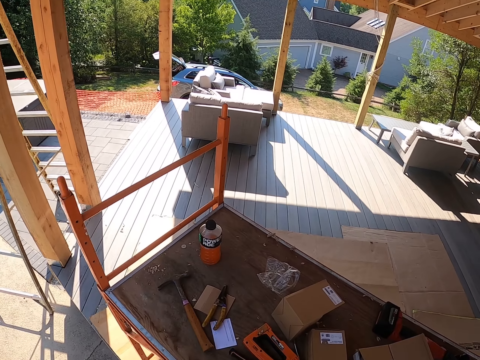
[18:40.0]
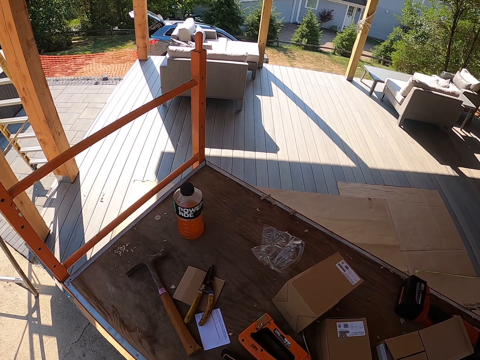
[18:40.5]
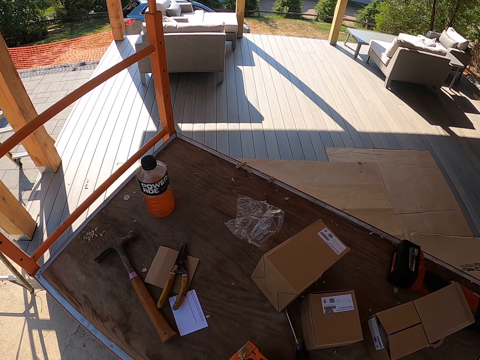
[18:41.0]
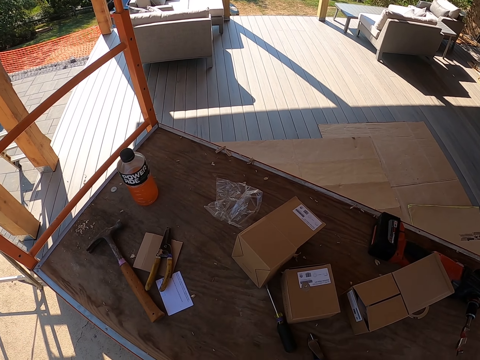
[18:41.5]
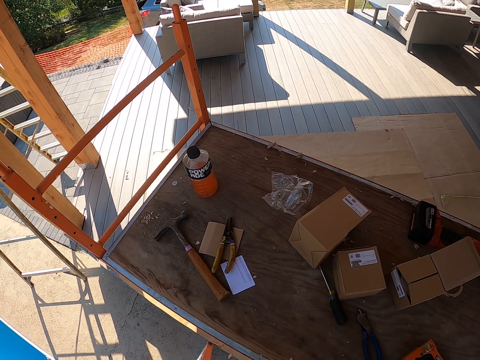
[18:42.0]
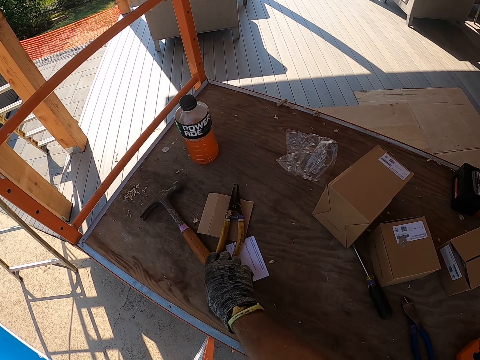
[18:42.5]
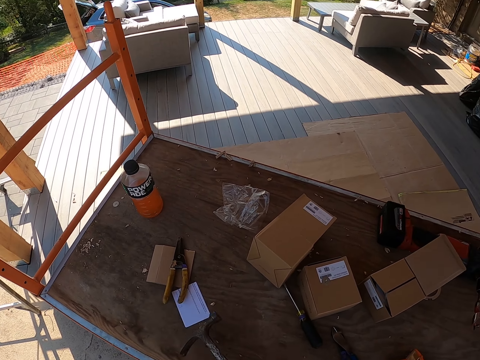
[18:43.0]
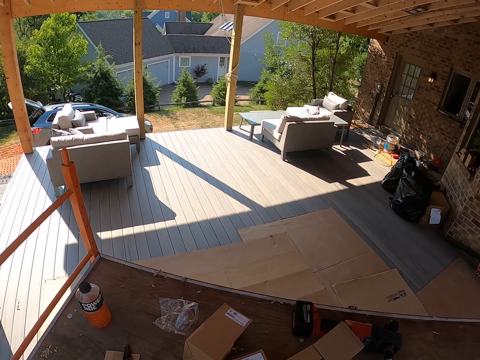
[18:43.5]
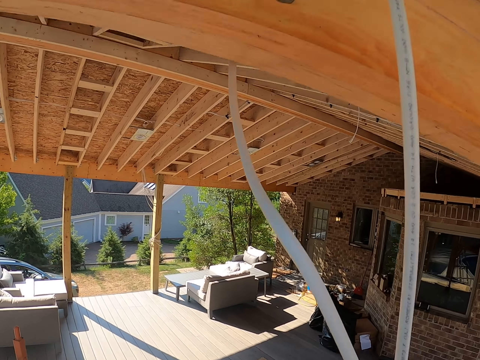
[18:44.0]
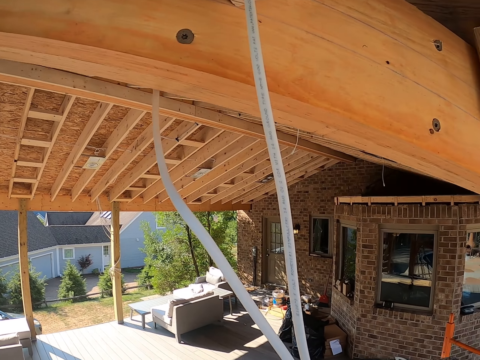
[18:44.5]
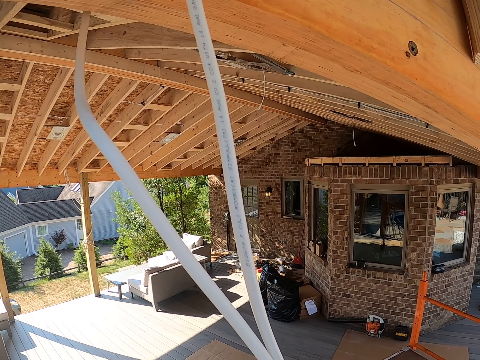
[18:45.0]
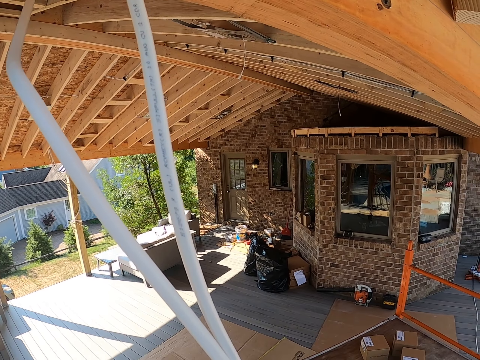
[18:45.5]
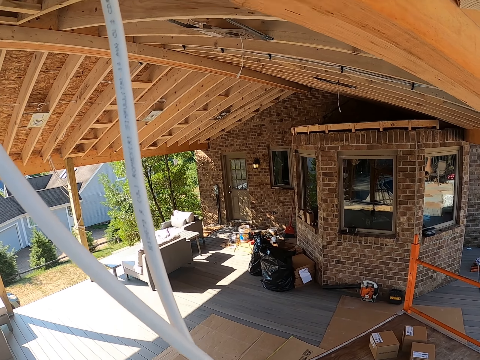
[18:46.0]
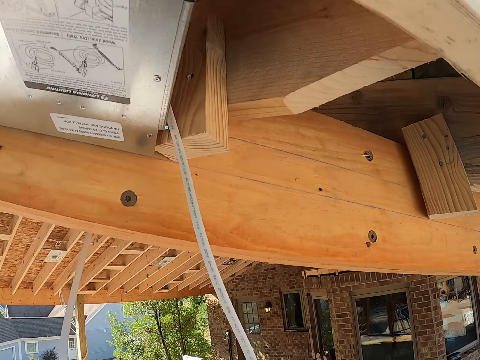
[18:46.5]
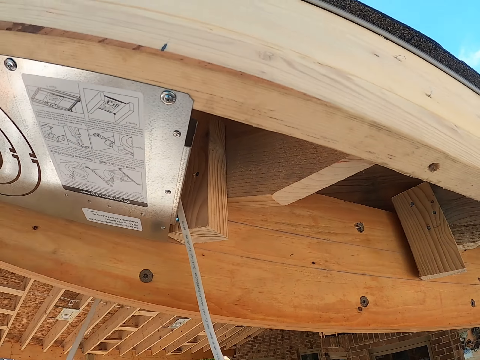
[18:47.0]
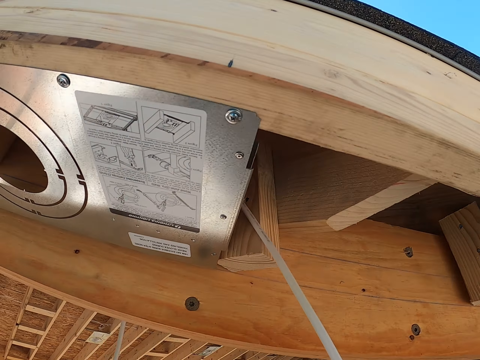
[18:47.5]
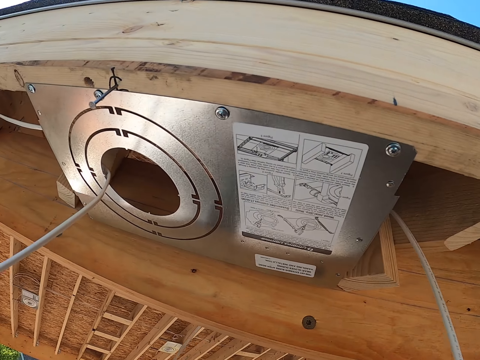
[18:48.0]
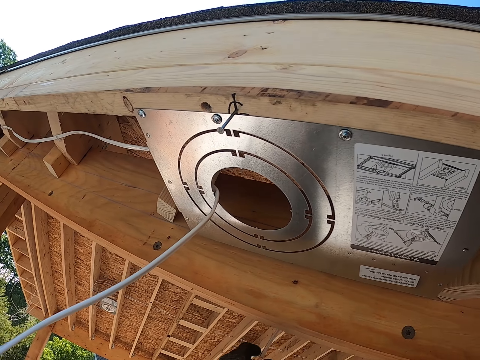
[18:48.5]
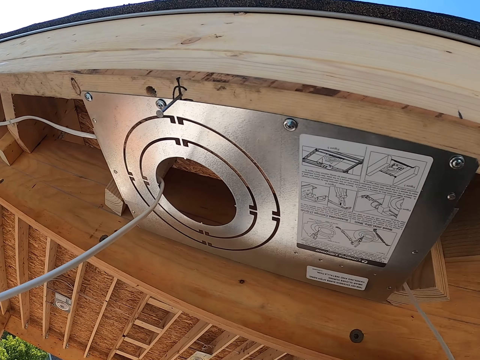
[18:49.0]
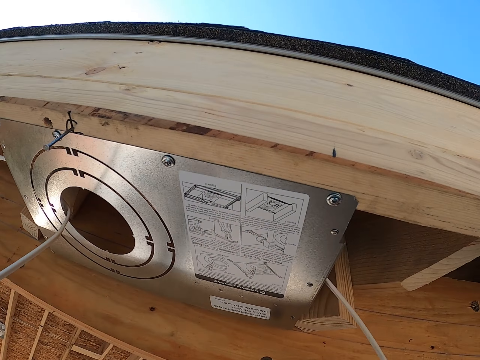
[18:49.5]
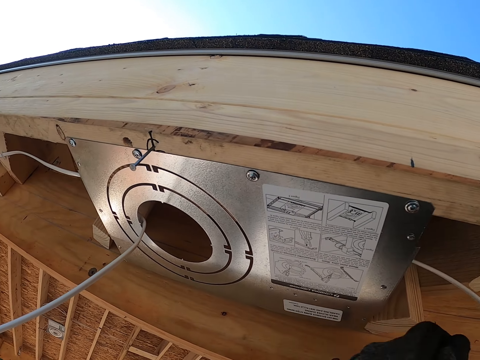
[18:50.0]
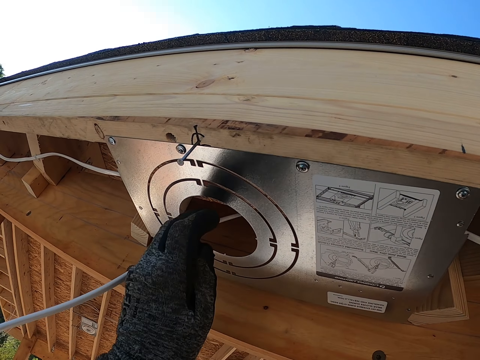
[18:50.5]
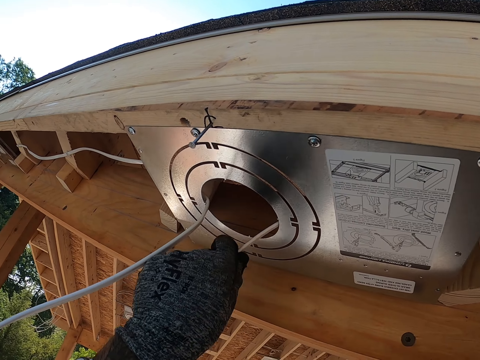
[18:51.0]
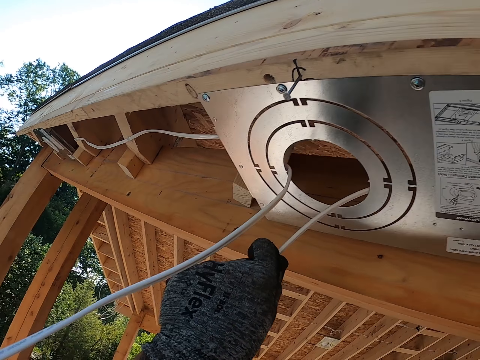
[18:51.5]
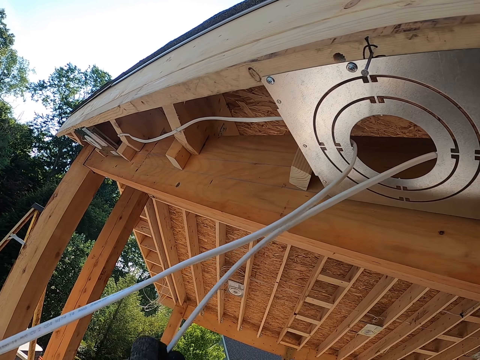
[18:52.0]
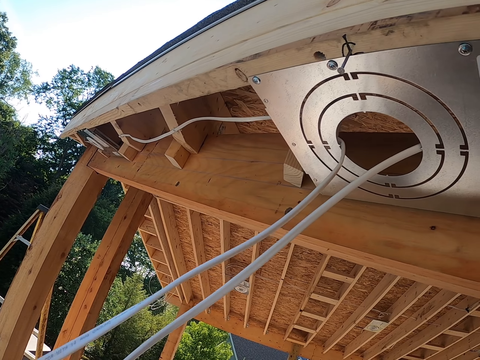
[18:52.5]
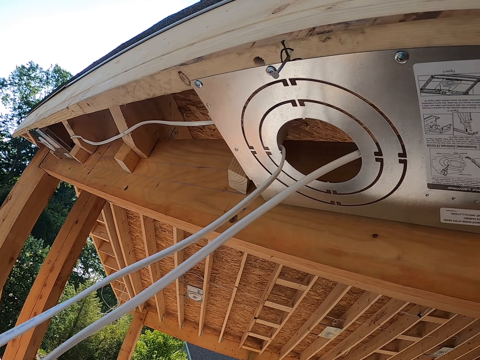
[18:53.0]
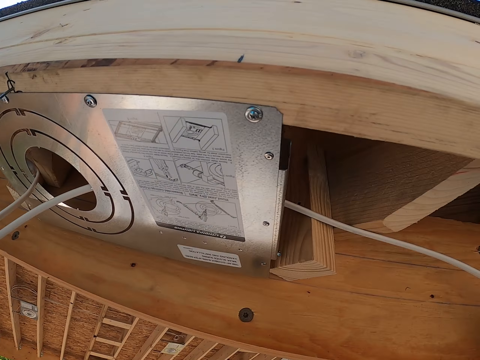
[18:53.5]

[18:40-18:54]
The camera wearer looks around. They pick up a stapler. They pick up a hammer. They look around. They pull the cables. They adjust the cable. They pull the cable from the hole.

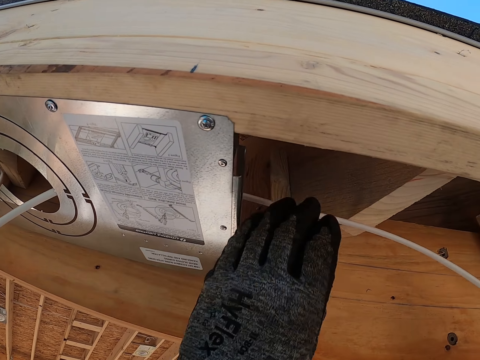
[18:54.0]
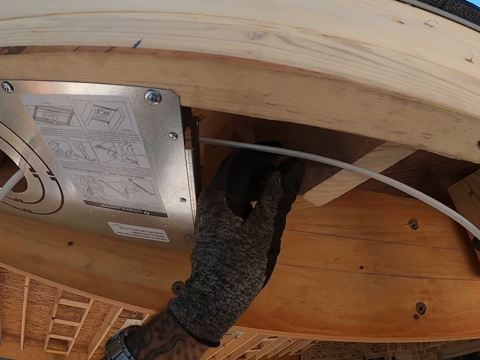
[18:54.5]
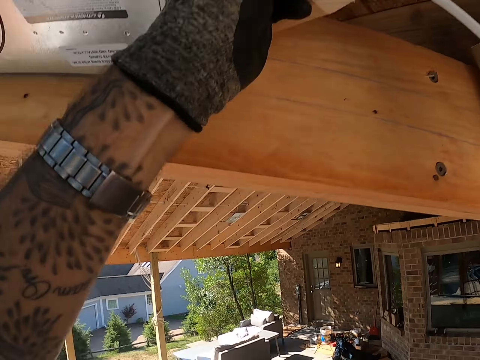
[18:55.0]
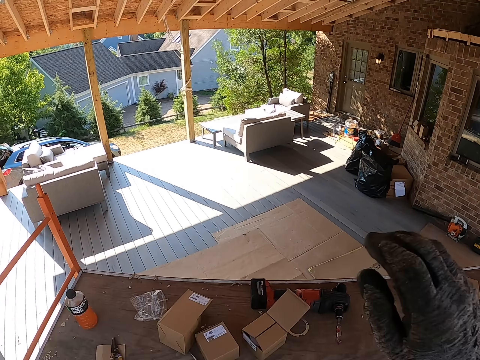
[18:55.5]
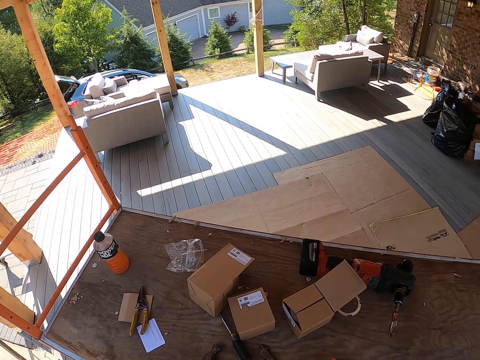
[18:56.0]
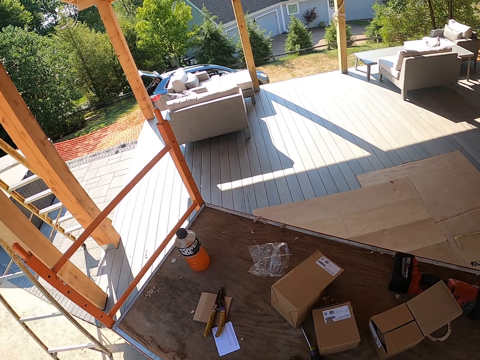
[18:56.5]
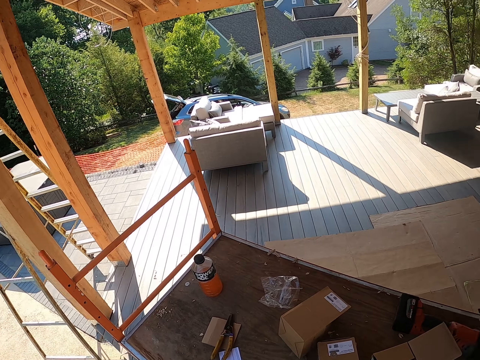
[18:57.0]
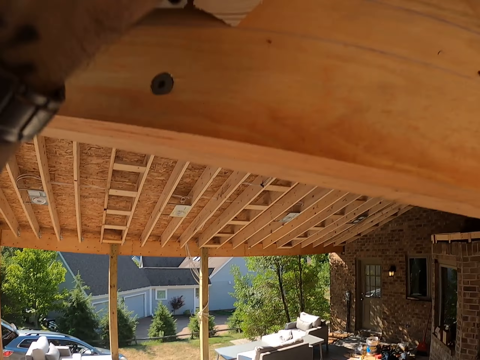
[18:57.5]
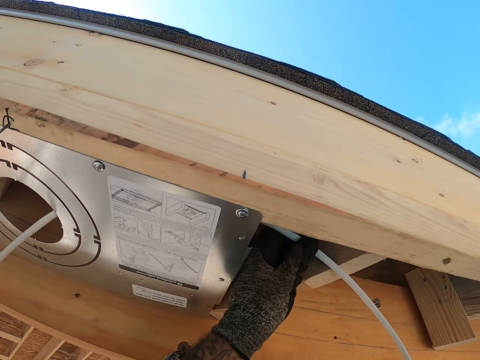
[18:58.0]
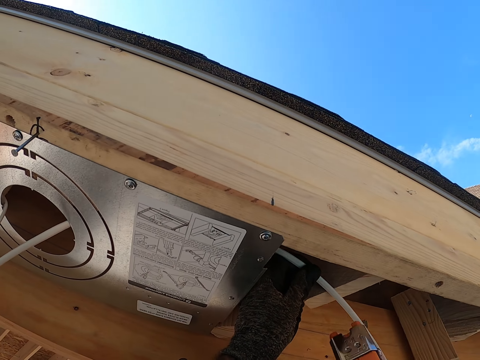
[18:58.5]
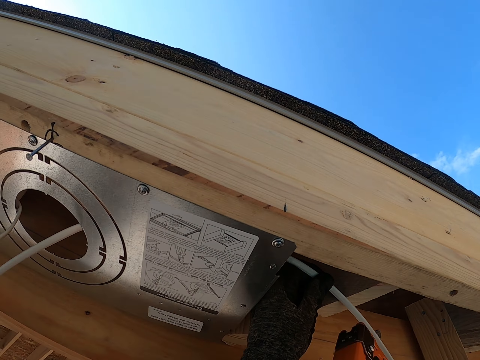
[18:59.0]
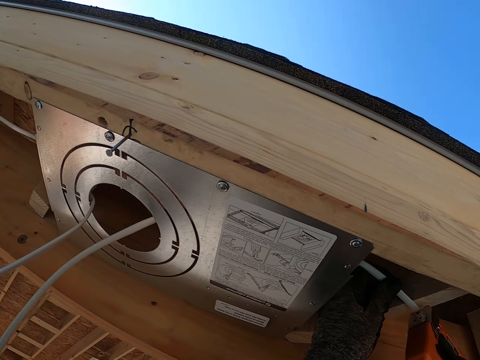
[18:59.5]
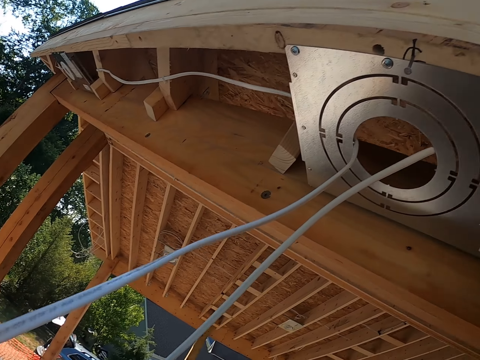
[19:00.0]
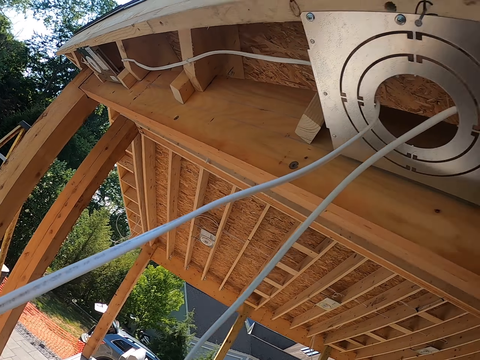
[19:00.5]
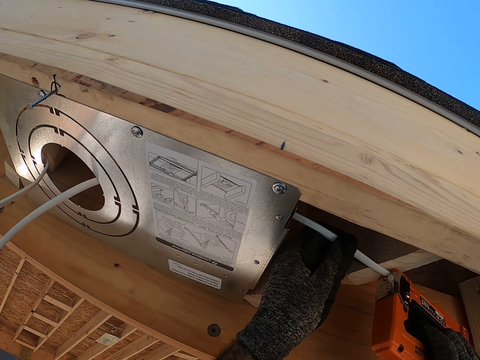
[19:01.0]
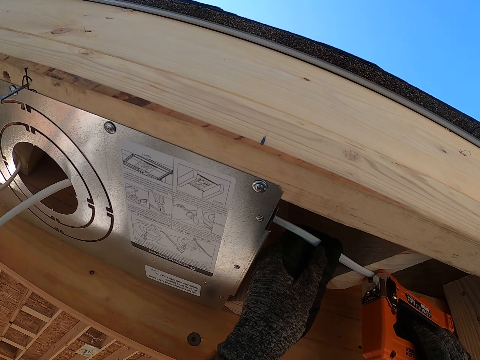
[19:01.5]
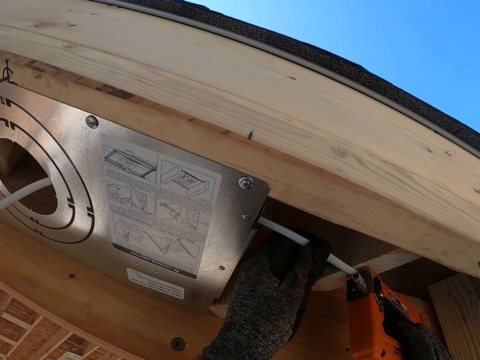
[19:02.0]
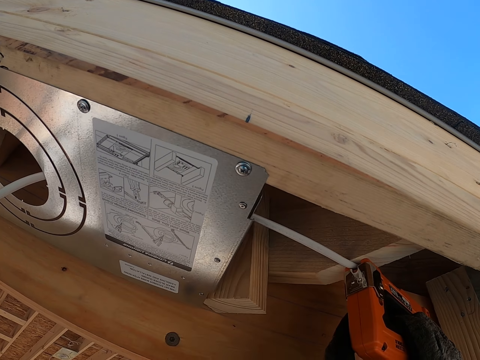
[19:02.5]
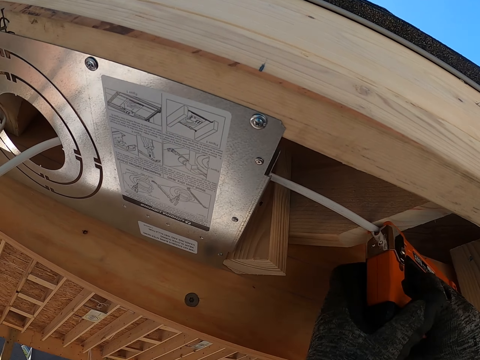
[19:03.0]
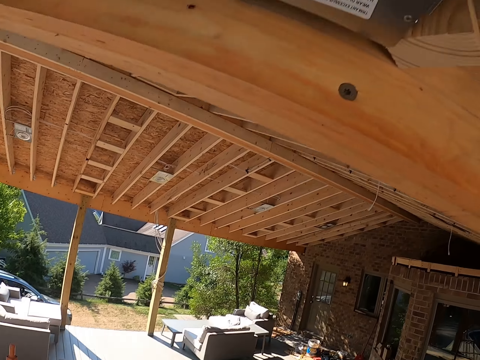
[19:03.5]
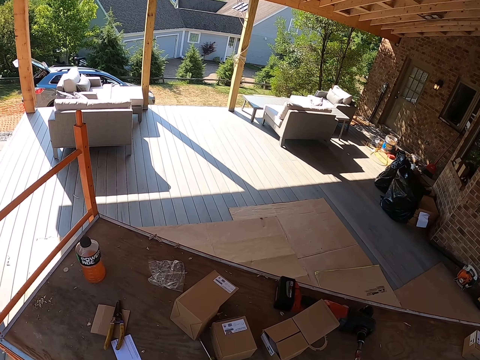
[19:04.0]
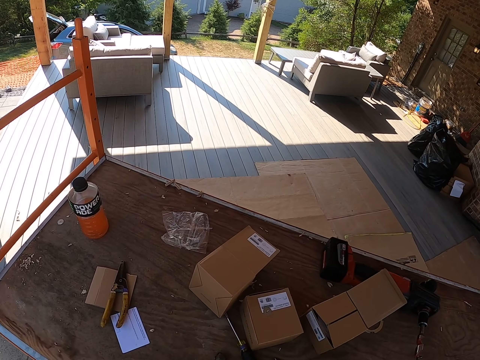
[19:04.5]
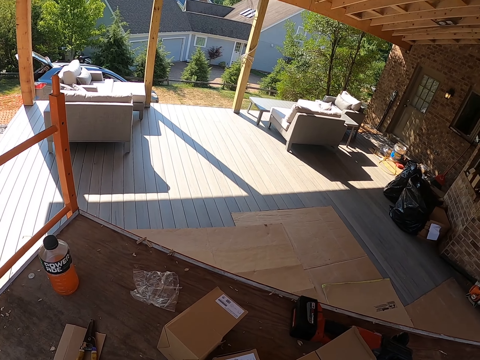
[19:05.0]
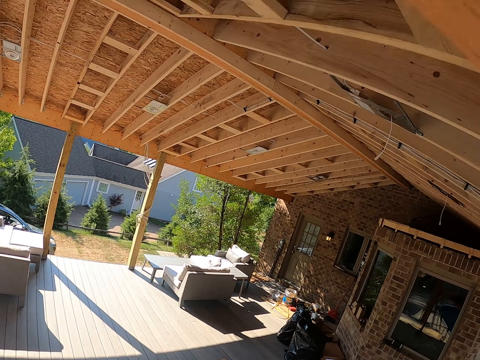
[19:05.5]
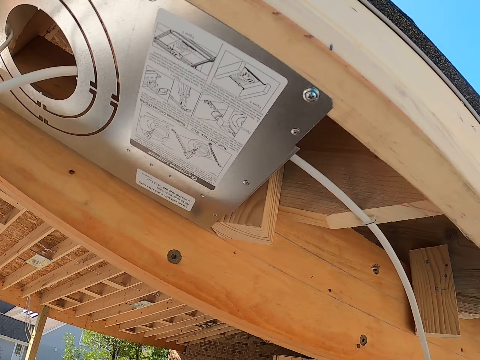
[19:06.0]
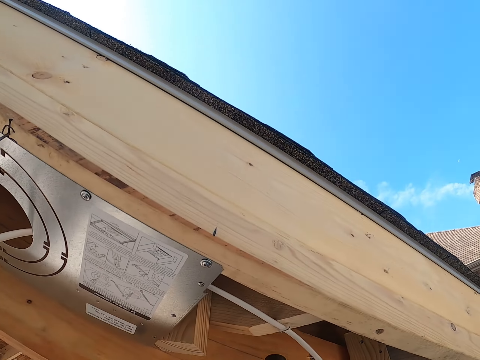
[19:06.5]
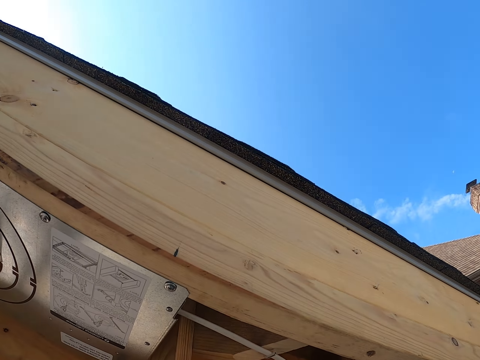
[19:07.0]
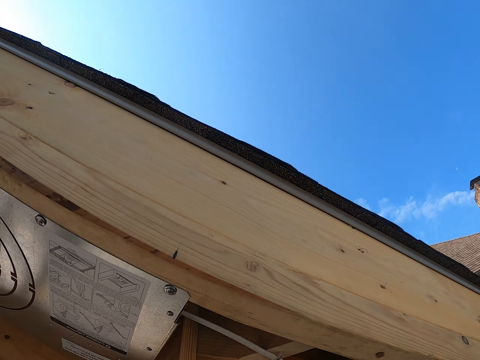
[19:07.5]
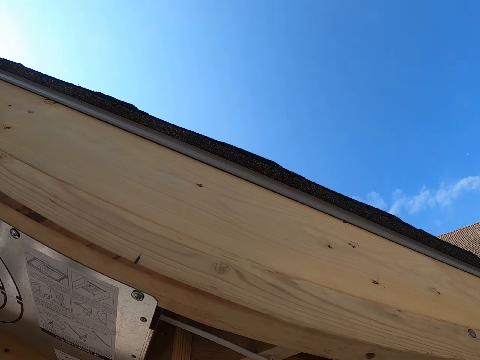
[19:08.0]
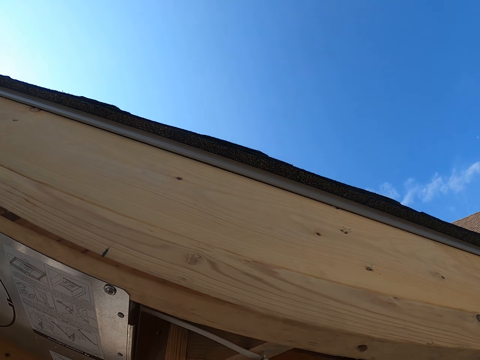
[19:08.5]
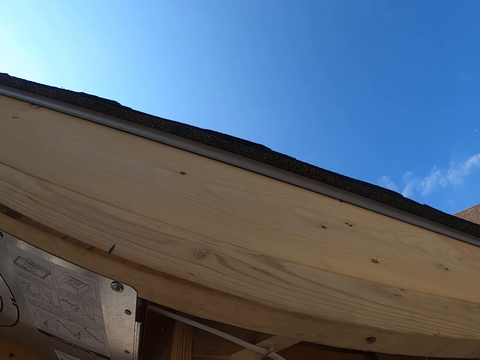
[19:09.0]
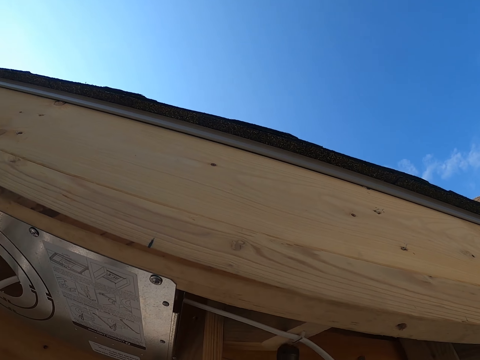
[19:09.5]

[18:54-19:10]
The camera wearer looks around. They hold the cable. They pin the cable with a nail gun. They look around. They hit the cable with the hammer.
